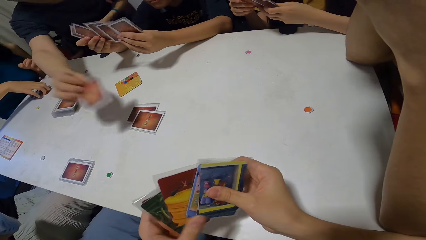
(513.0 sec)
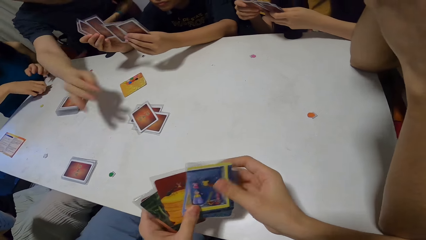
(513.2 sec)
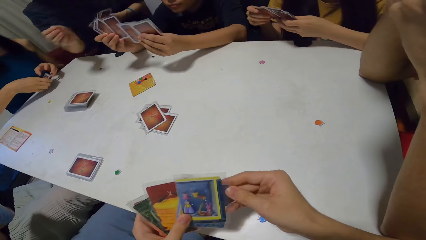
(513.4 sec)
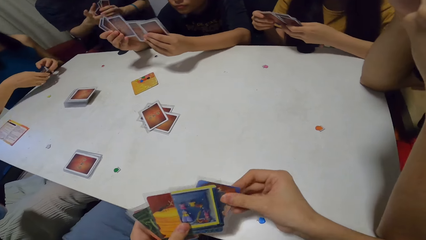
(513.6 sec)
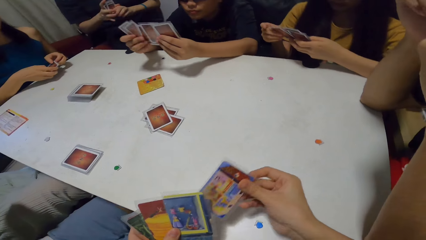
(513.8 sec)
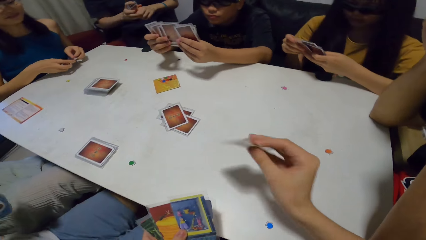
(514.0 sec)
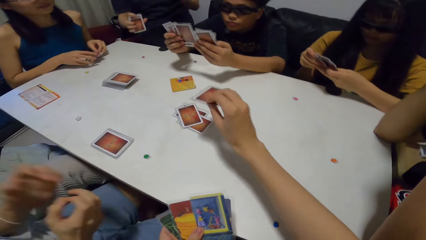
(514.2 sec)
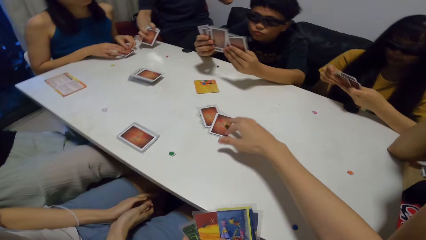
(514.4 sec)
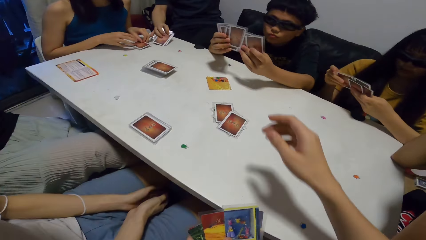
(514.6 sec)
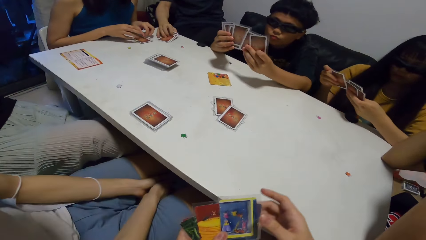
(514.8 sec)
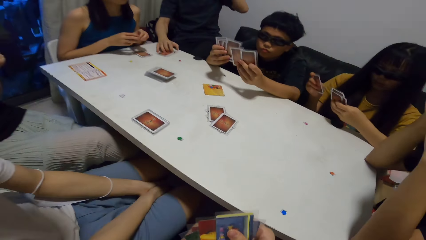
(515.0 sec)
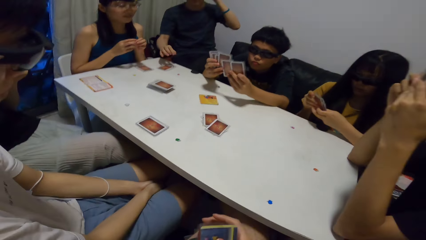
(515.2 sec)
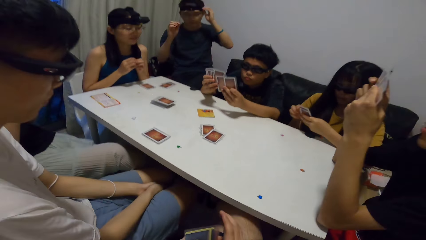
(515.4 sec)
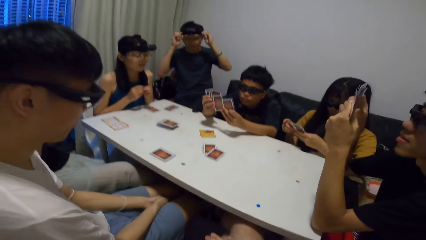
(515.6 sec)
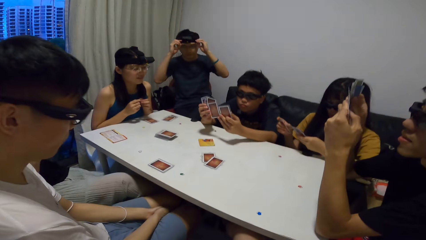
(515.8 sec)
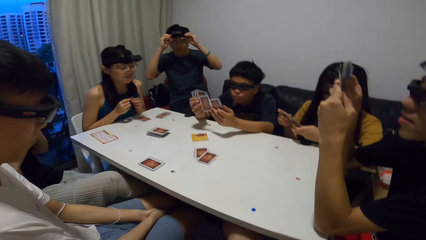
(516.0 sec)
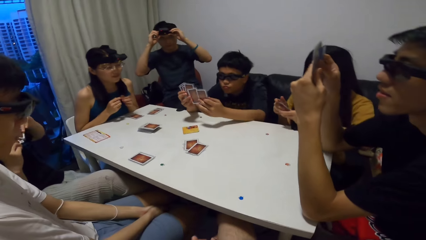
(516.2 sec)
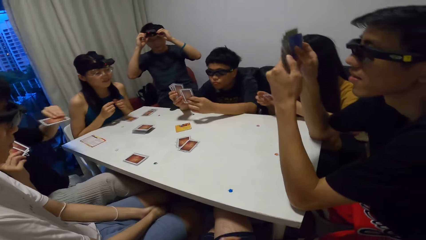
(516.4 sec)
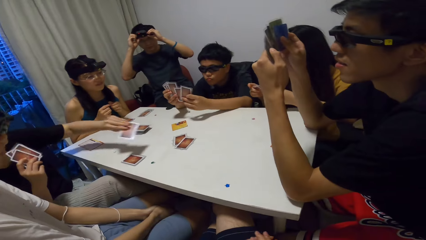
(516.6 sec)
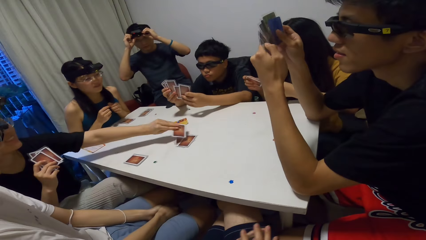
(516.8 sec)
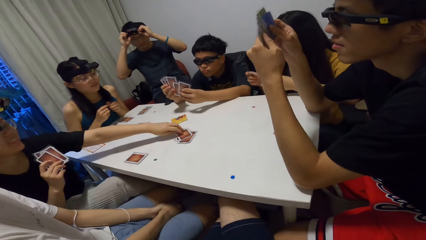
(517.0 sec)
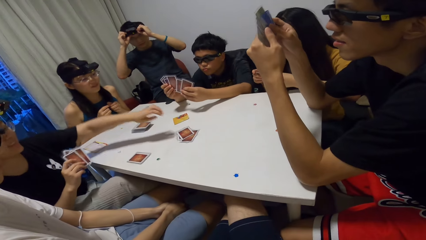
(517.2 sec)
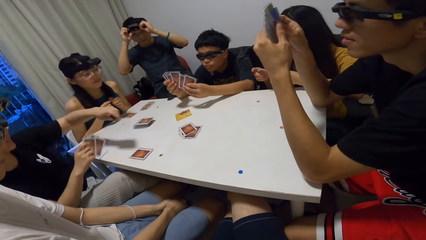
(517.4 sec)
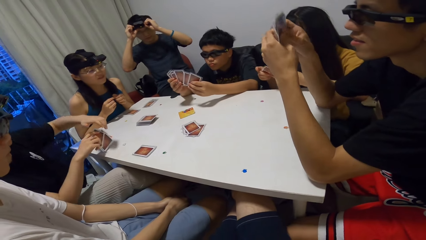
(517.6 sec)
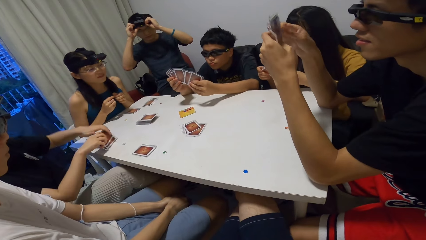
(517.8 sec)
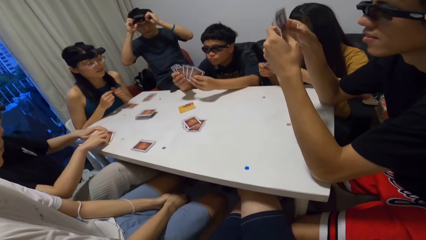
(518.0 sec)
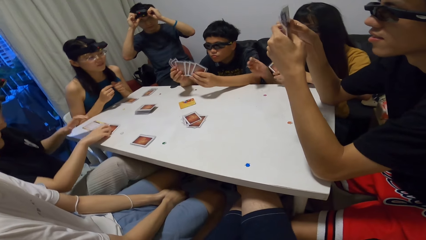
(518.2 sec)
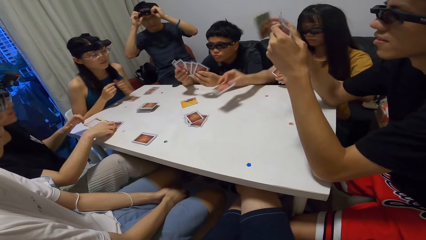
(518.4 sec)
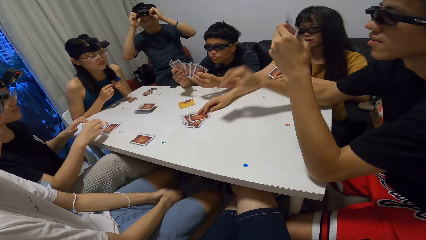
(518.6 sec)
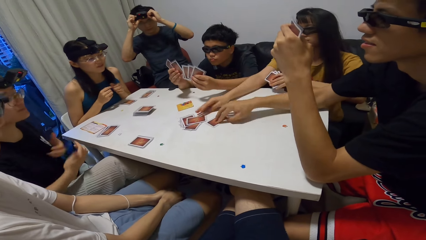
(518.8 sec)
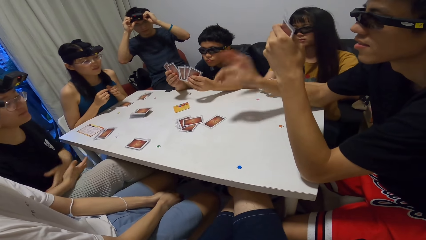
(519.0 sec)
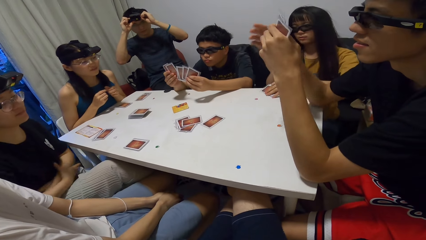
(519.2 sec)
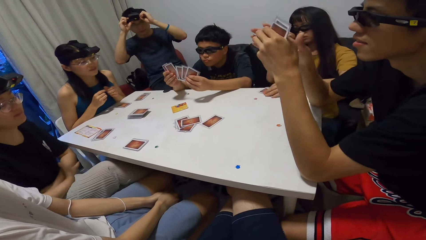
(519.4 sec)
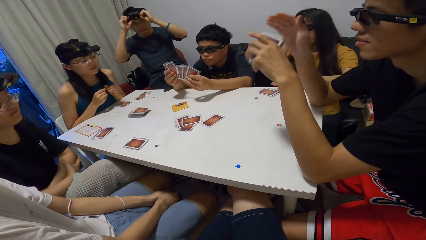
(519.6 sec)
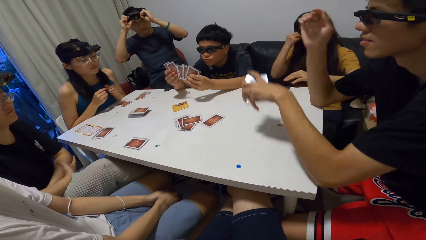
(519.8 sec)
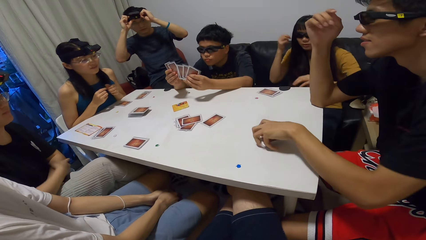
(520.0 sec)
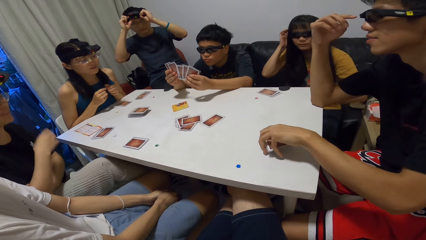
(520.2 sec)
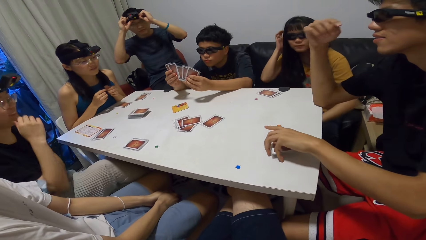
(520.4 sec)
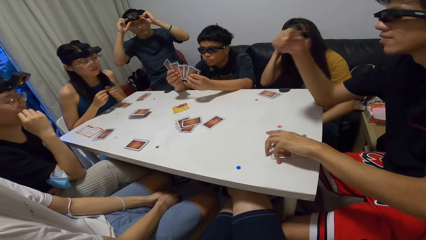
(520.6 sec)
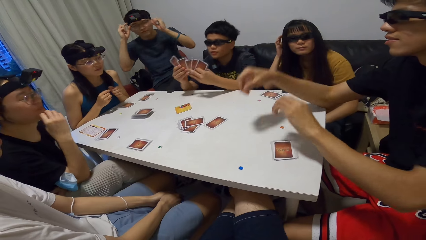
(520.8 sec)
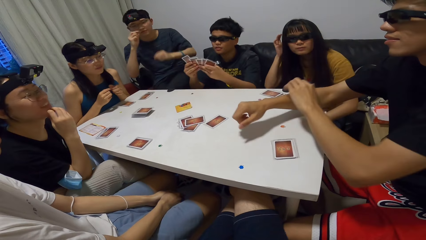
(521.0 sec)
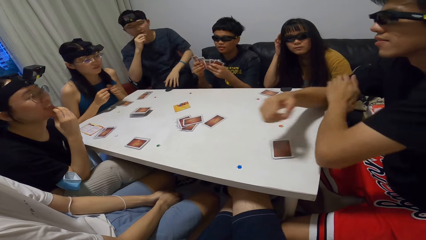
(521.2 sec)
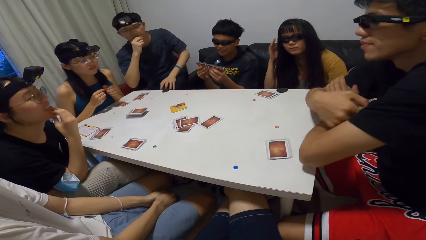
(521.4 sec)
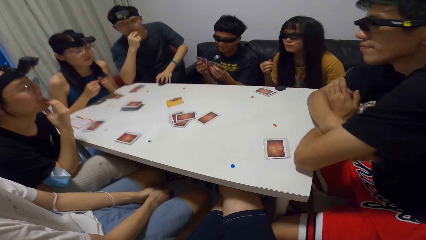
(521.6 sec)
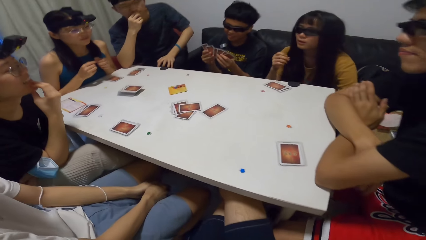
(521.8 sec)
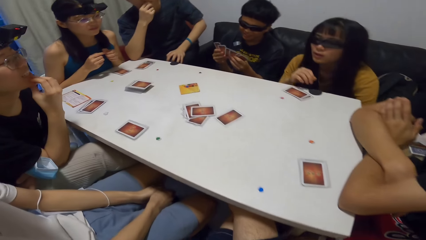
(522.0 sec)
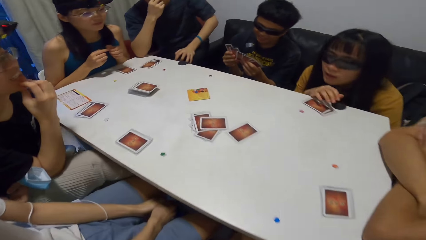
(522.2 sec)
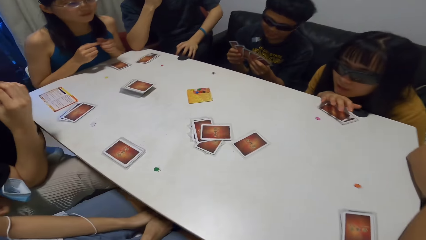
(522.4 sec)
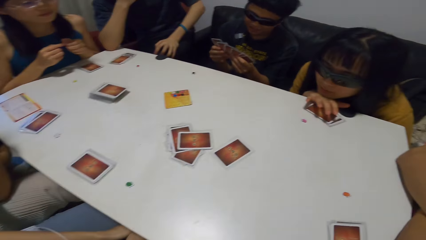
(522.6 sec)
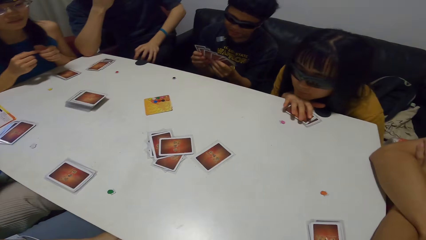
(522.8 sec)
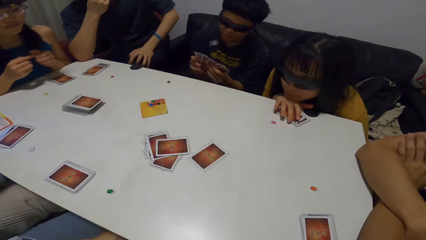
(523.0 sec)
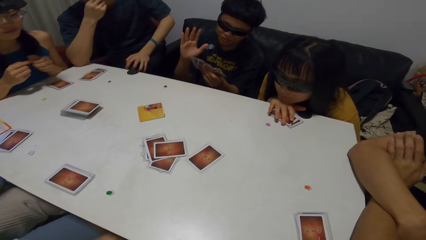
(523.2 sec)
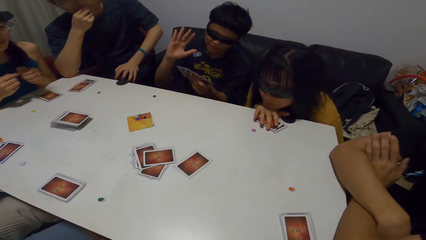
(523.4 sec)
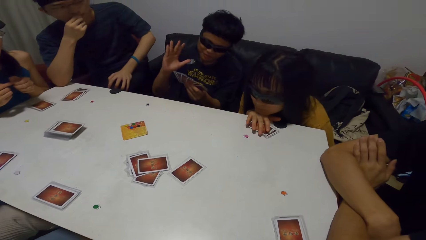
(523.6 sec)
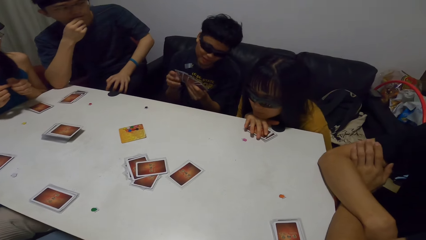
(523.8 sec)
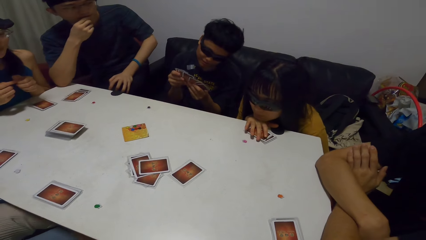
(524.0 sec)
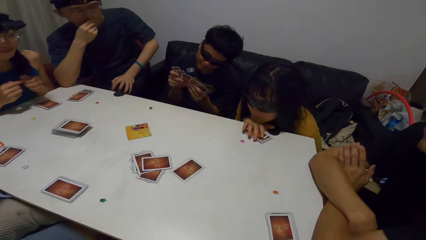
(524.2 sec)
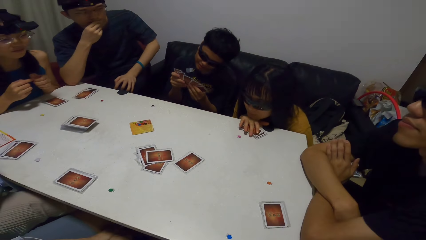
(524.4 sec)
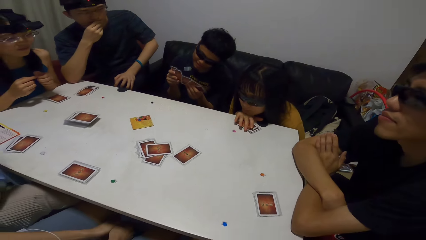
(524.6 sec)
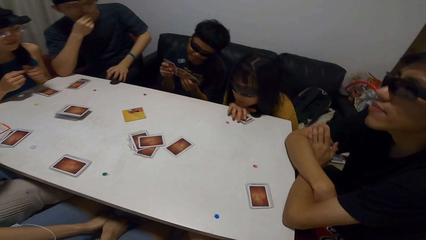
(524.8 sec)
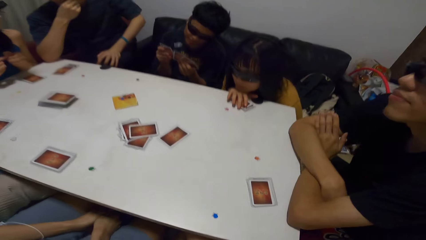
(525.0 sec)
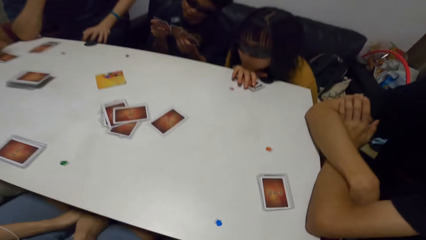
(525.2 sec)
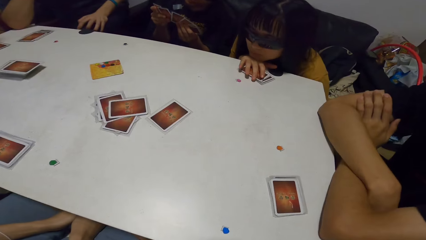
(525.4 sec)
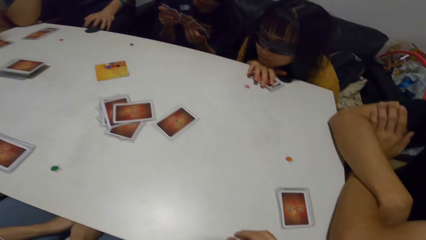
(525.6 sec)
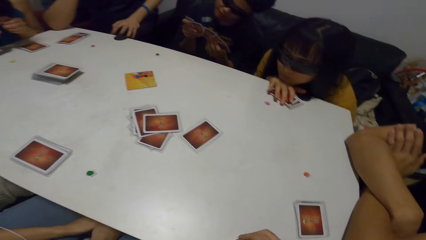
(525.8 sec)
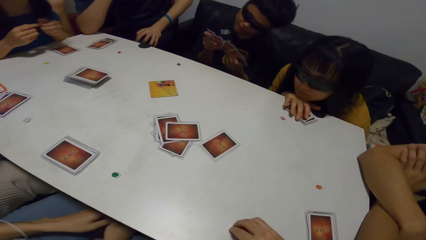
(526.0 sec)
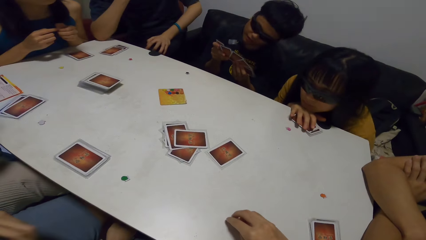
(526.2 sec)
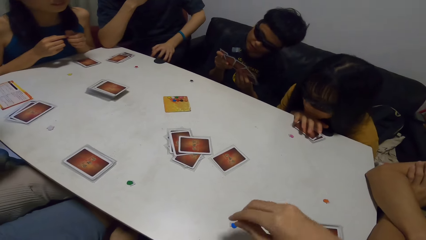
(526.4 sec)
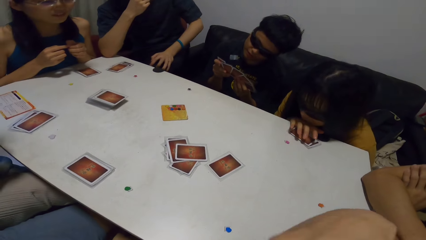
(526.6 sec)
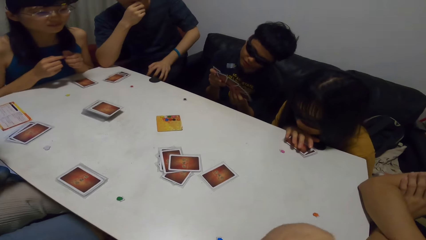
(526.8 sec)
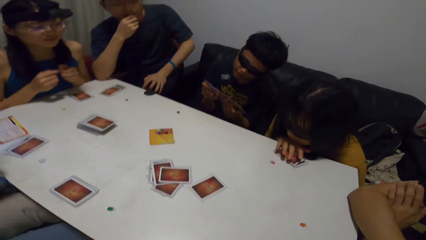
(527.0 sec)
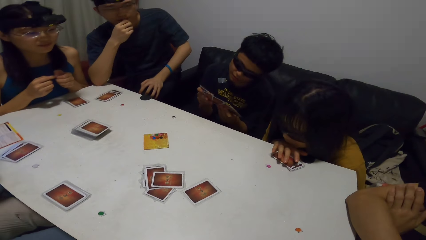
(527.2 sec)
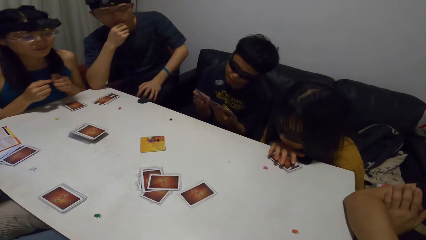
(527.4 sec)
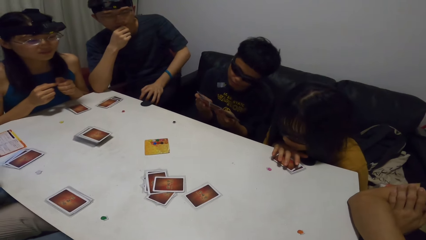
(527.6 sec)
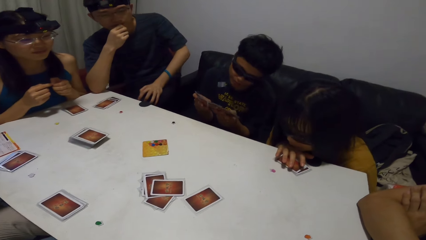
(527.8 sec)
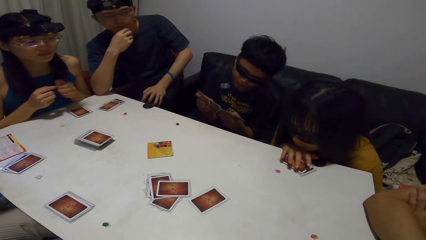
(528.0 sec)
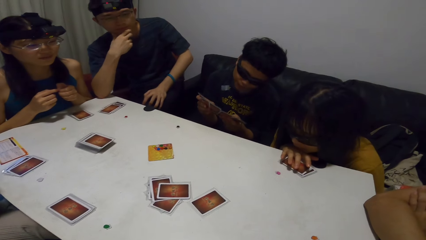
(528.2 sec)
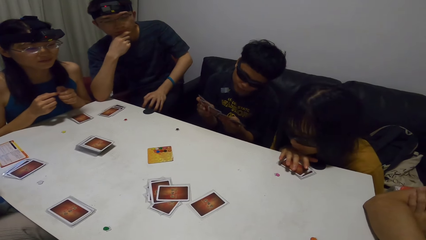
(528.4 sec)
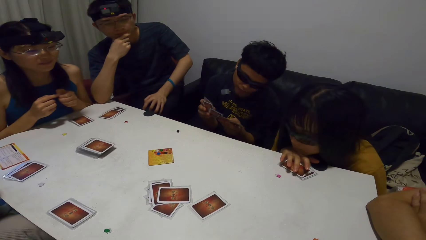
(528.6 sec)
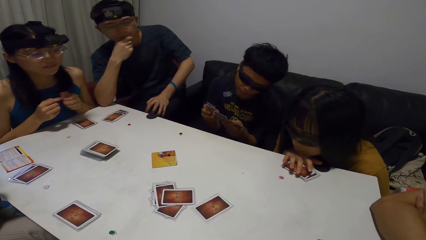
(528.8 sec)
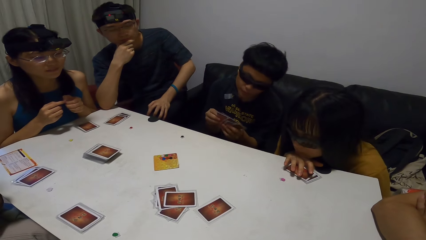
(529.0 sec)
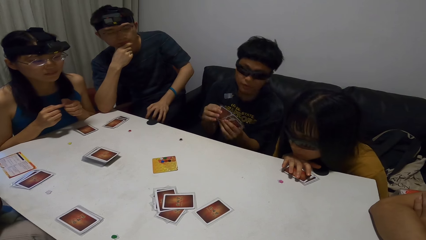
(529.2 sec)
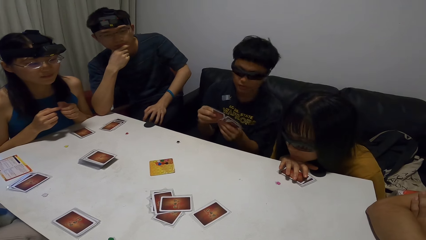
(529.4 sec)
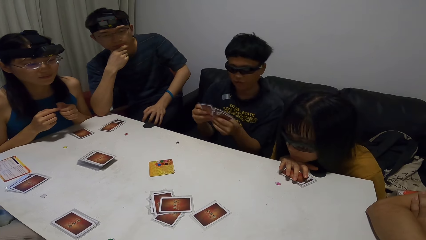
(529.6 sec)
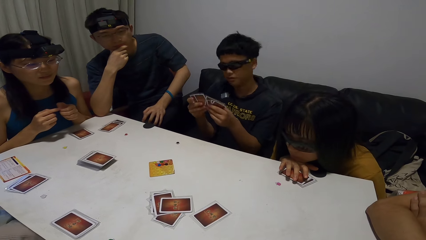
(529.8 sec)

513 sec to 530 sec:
A person puts a card on the table. The camera wearer drops a card on the table. A man adjusts the camera. Another person puts a card on the table. Another woman places a card on the table. Another person puts a card on the table. Another man places a card on the table. The man places the card on the table, and folds his hands. The woman leans on the table. Another man raises his hand. The man shuffles the cards. The camera wearer moves the dice on the table.
